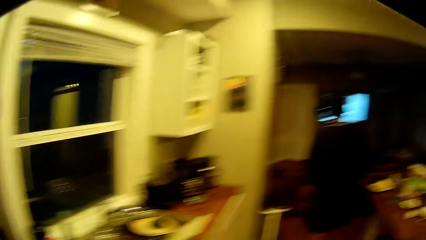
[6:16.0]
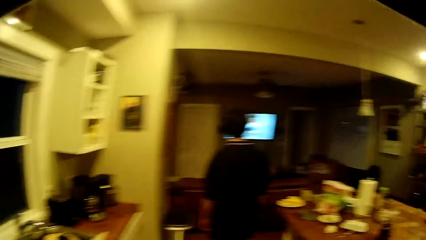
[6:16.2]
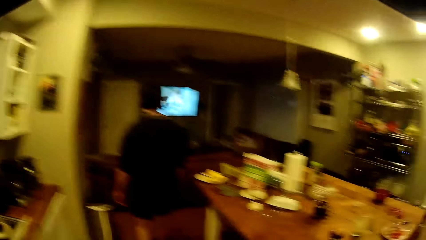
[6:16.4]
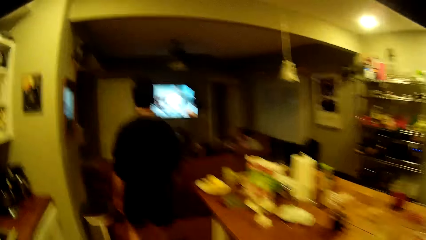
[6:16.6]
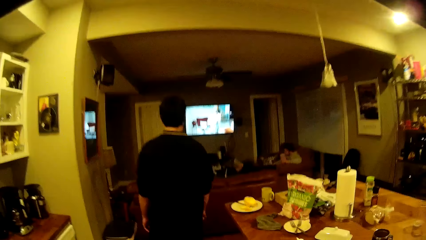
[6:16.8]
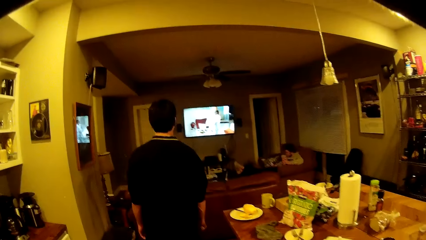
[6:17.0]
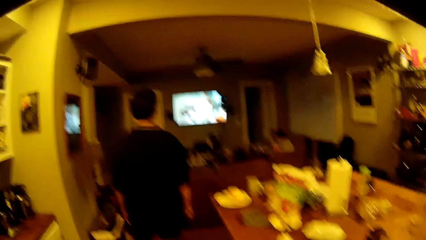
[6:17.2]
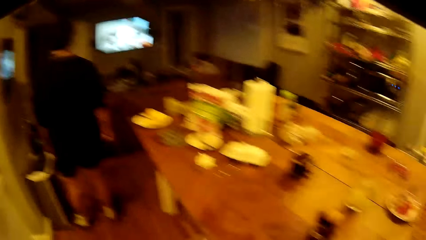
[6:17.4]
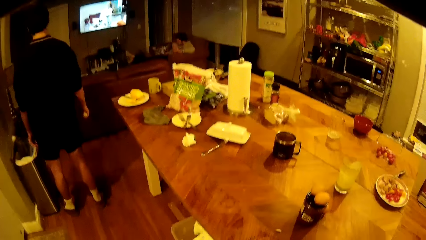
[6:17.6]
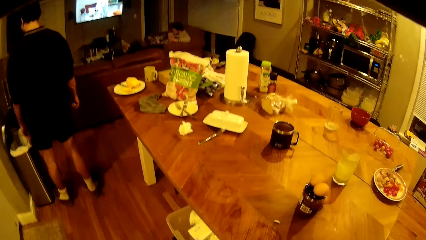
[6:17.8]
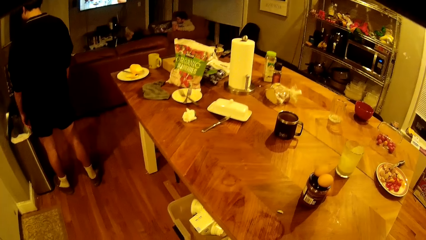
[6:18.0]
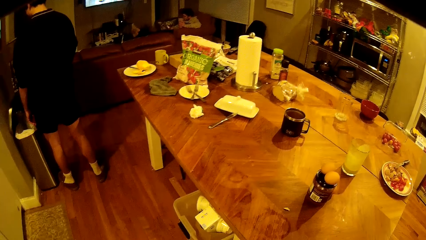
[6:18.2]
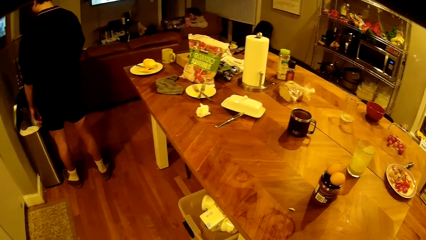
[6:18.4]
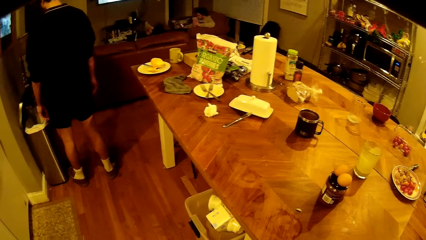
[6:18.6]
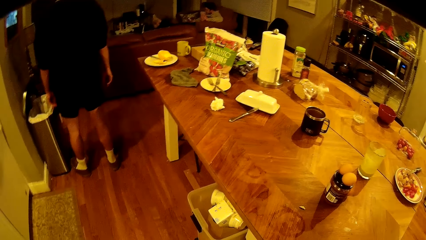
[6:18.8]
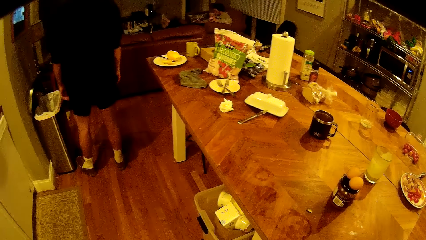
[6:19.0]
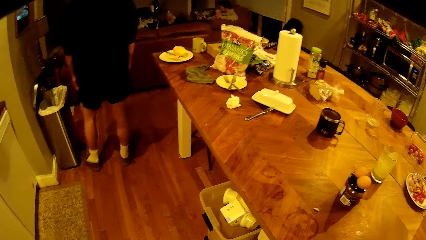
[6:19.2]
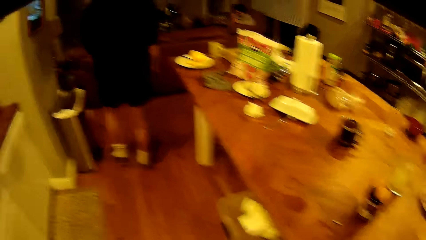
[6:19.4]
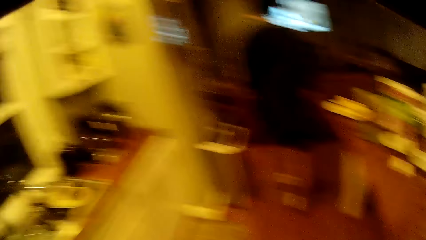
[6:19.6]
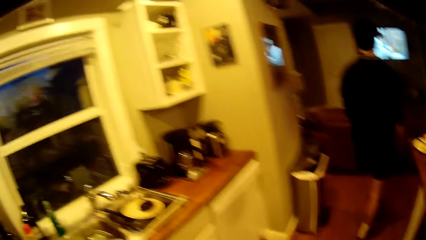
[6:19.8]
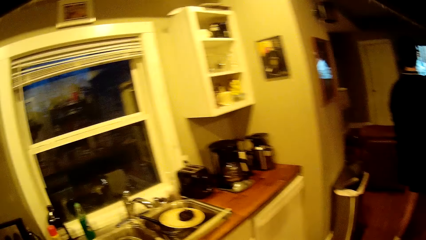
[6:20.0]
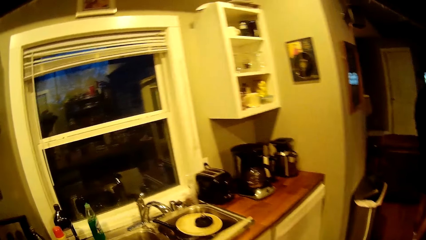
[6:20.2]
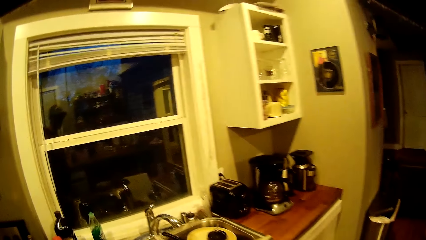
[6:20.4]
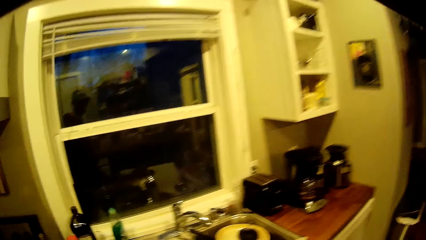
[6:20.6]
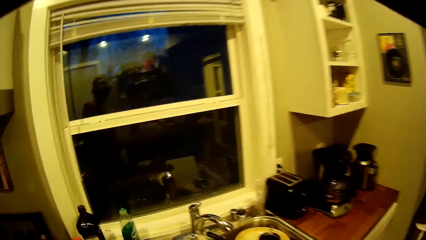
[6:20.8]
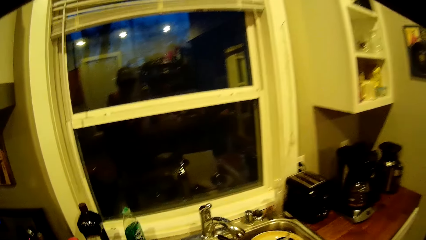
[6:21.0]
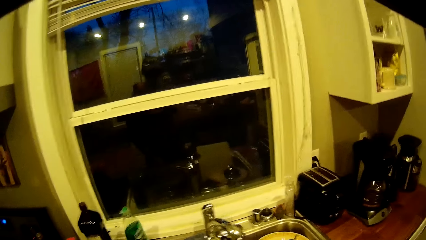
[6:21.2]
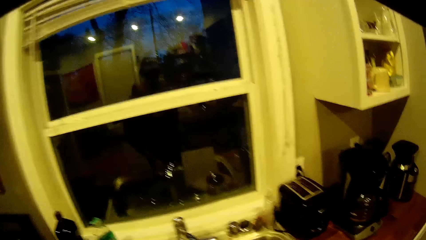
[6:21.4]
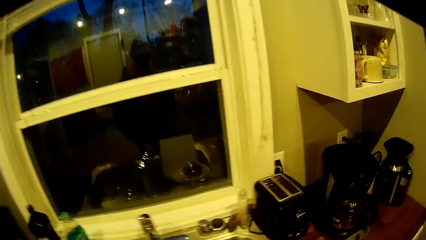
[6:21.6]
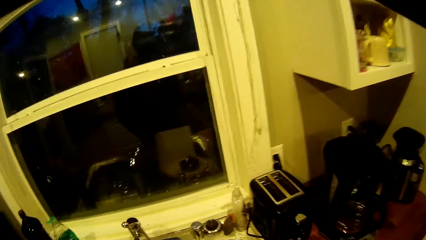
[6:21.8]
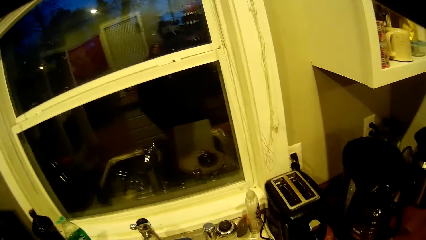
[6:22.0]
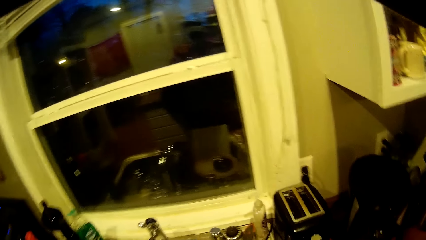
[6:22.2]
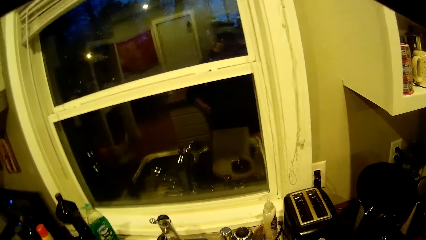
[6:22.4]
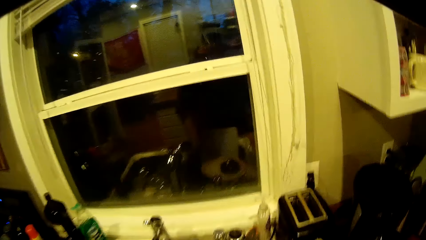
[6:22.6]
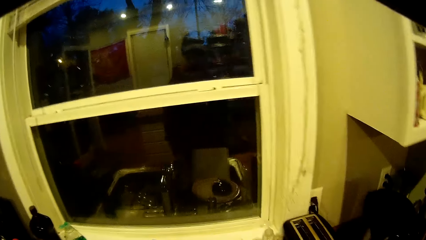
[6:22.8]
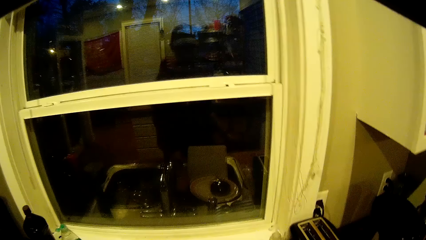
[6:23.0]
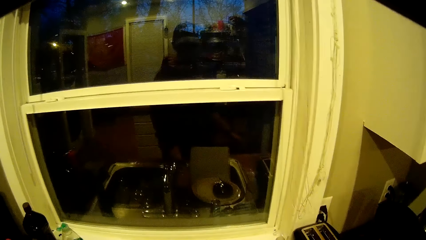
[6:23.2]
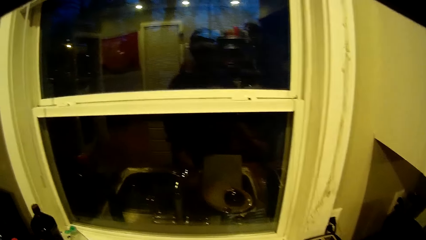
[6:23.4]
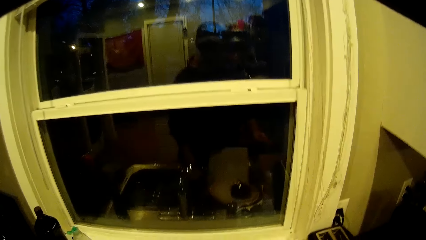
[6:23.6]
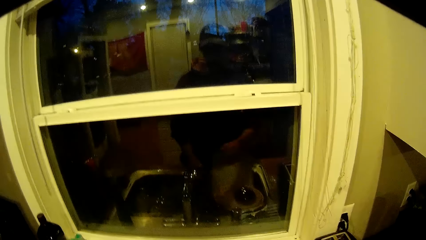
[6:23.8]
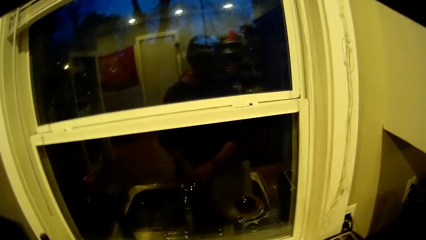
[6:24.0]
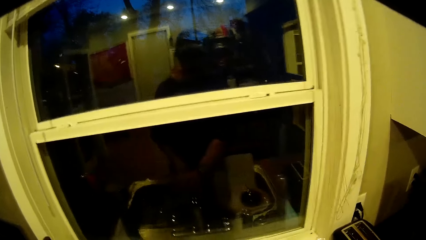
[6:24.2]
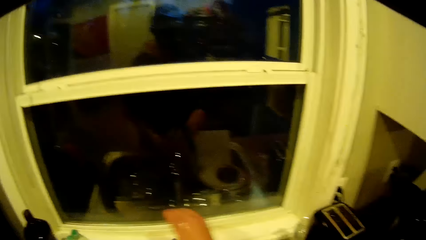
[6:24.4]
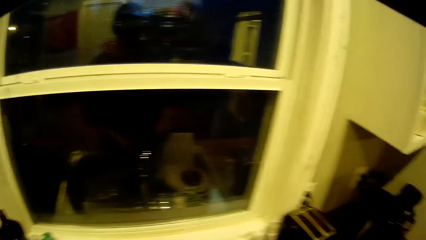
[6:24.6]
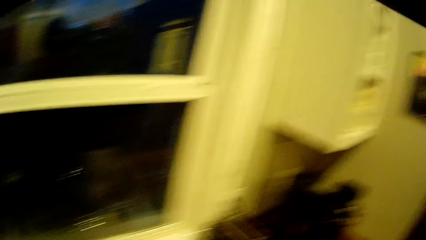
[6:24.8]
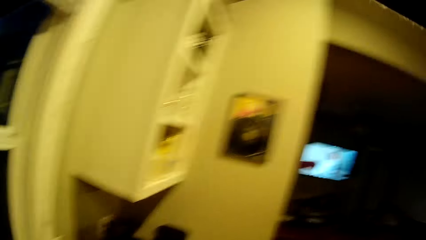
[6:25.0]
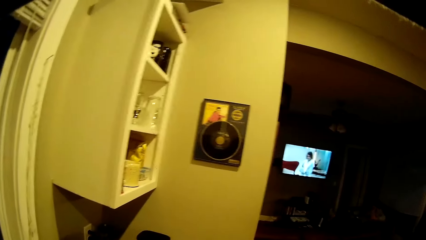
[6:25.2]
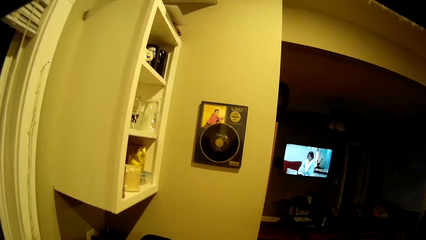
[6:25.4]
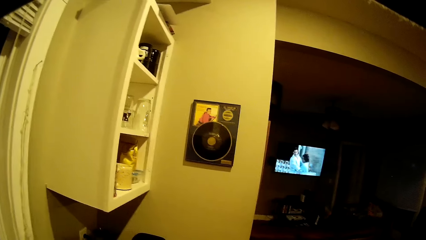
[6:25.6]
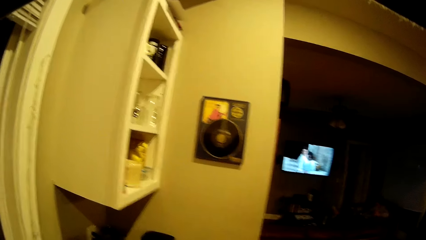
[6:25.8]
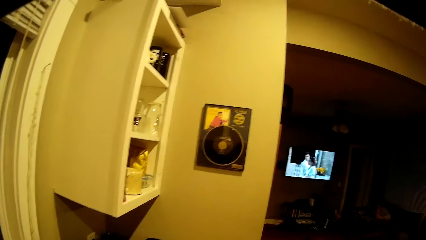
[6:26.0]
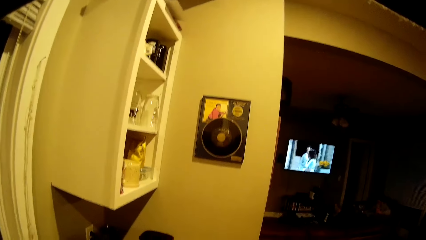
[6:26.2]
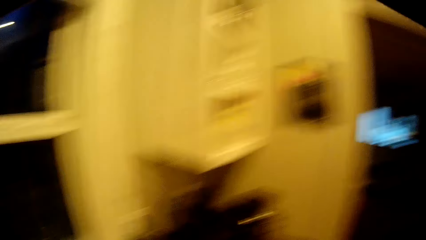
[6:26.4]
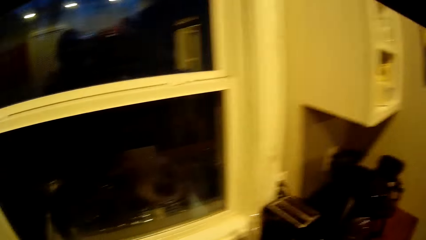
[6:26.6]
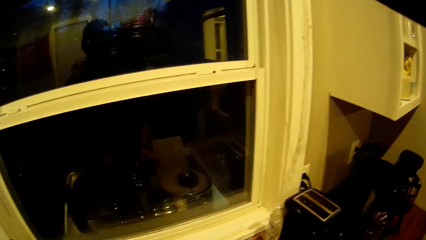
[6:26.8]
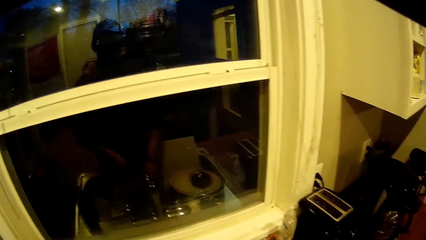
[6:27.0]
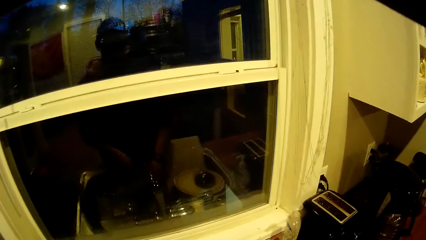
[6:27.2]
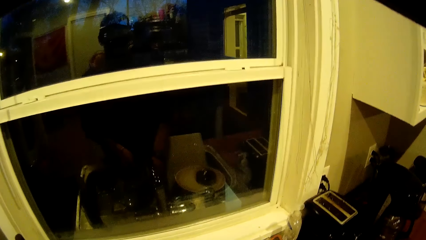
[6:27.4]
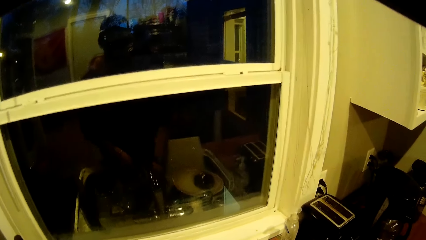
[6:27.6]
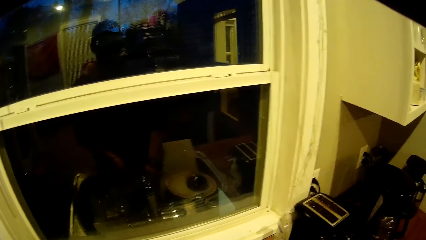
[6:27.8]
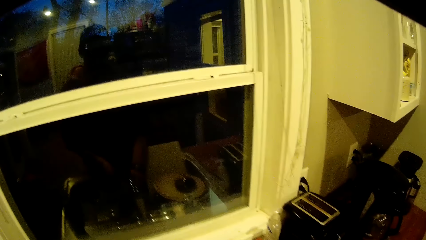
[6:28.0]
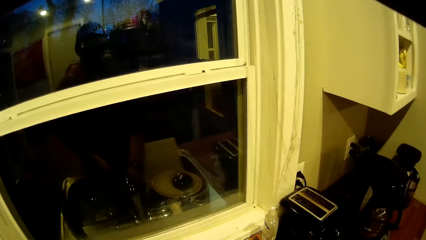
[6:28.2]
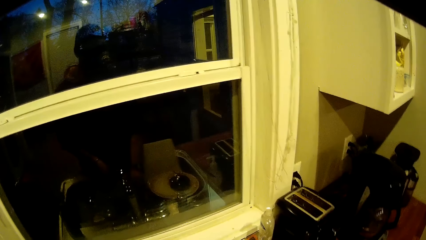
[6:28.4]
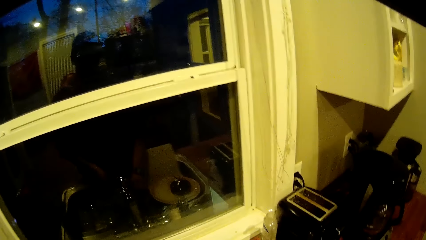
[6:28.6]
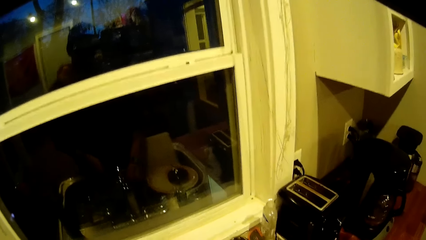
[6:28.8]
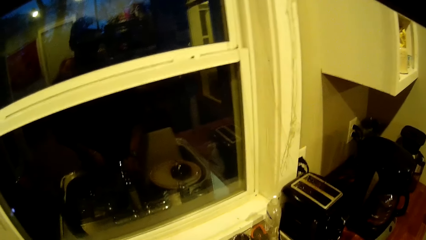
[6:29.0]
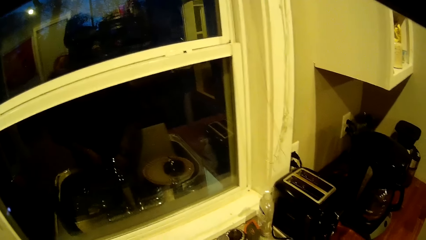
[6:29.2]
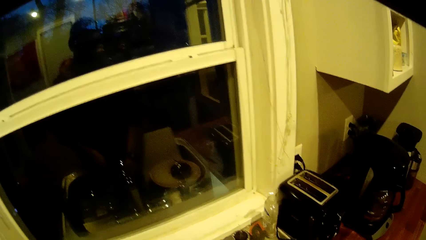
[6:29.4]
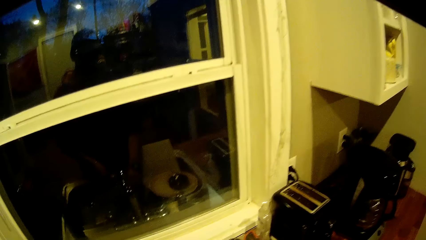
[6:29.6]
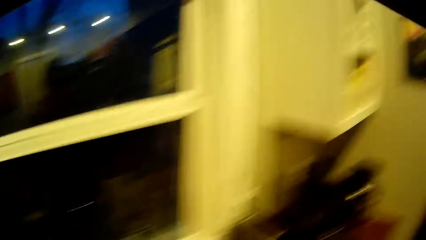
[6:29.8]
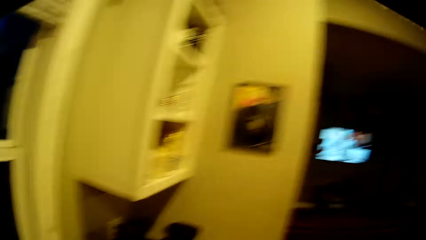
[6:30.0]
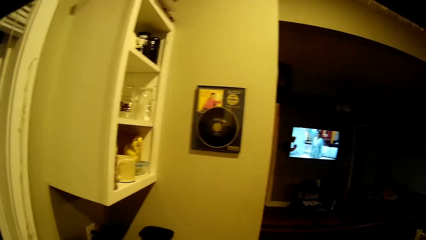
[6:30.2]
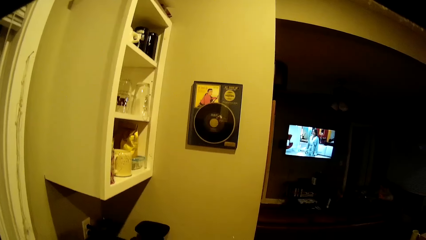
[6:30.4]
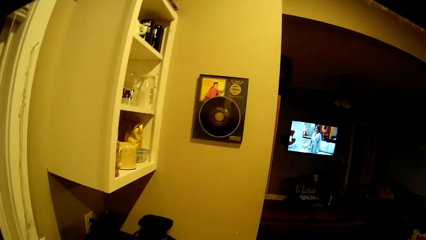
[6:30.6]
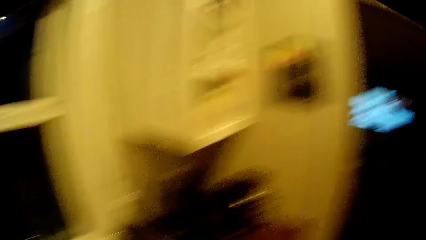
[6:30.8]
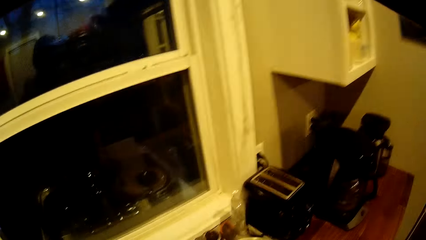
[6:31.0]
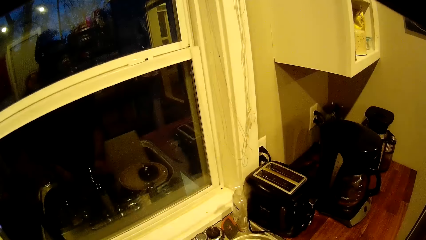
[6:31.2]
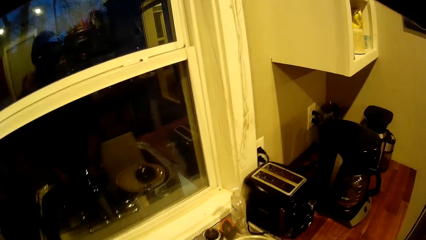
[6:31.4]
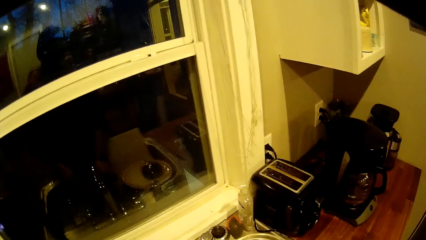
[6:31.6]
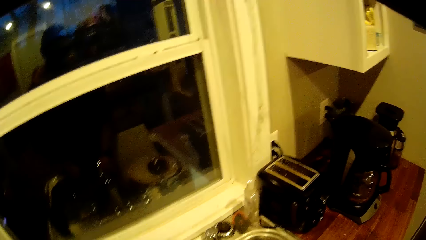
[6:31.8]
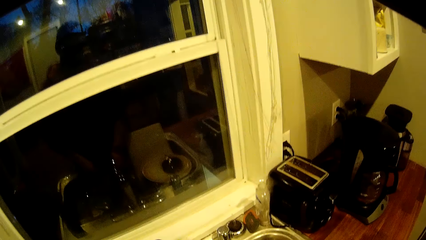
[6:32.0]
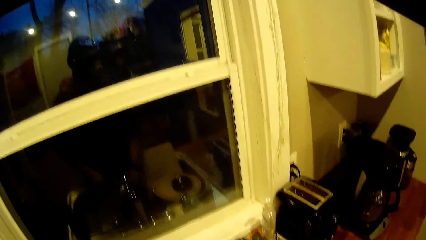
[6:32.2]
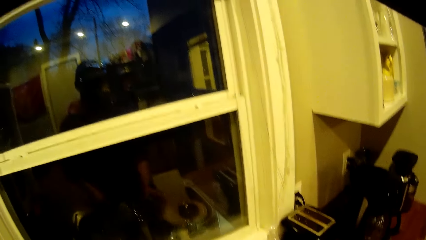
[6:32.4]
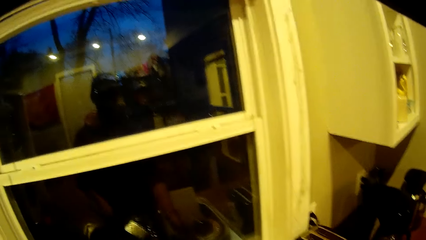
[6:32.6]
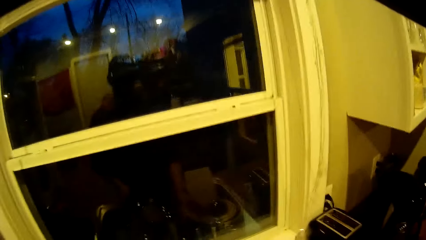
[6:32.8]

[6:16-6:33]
The man opens a waste bin on the floor with his left leg. The man throws the piece of kitchen roll in the waste bin on the floor with his right hand. The camera wearer lifts the hand up. He opens the tap on the kitchen sink with his right hand. He moves around the house. He washes a spatula in the kitchen sink with a foam in his right hand.
